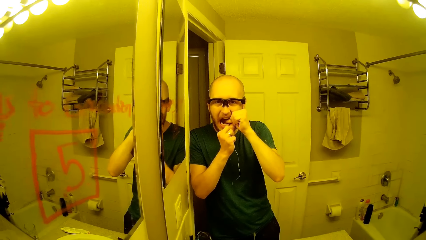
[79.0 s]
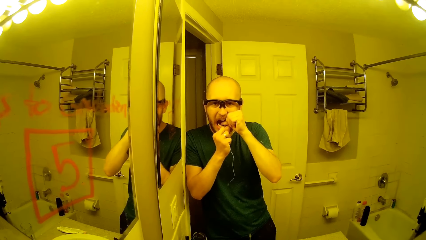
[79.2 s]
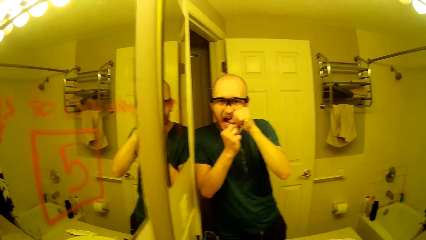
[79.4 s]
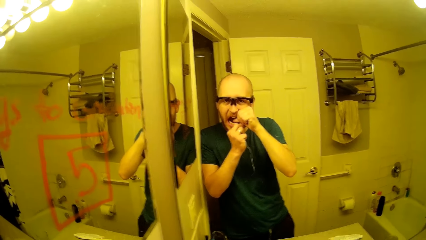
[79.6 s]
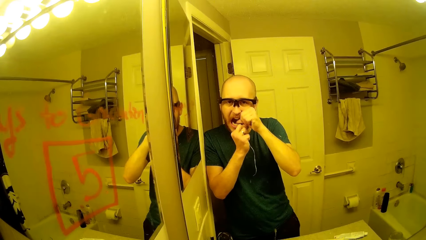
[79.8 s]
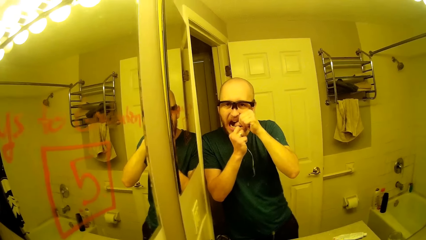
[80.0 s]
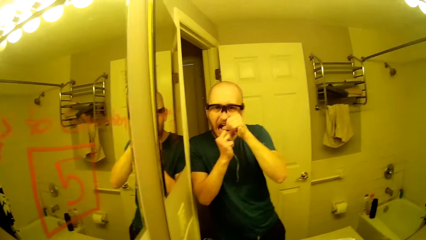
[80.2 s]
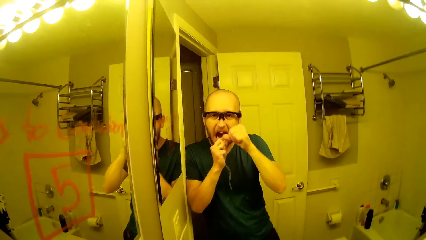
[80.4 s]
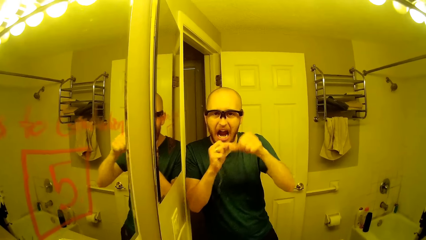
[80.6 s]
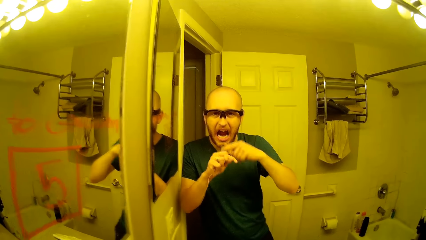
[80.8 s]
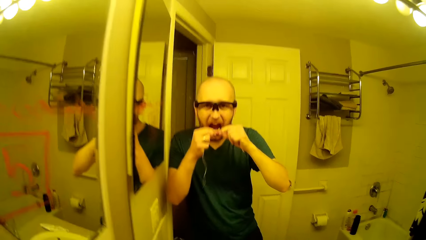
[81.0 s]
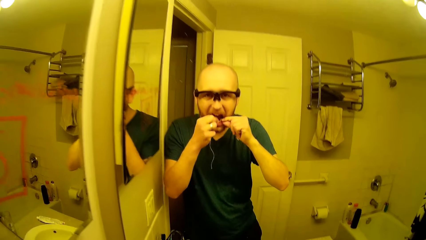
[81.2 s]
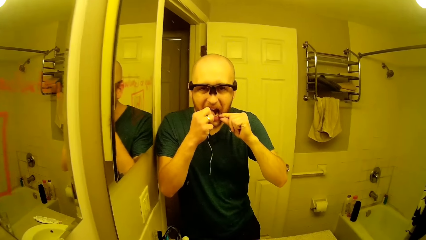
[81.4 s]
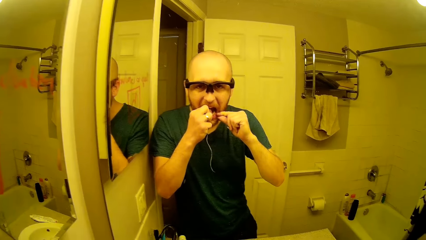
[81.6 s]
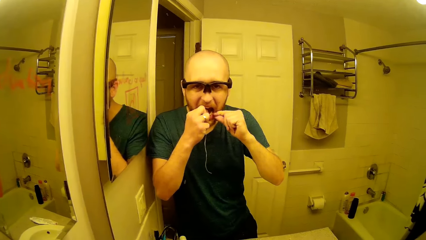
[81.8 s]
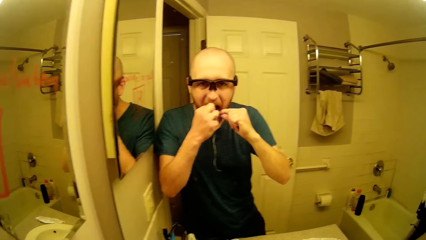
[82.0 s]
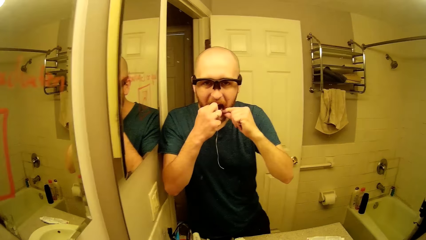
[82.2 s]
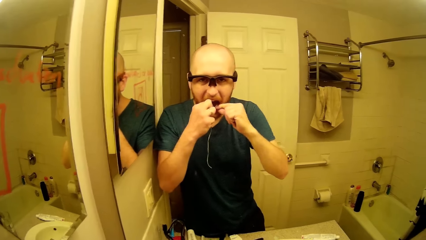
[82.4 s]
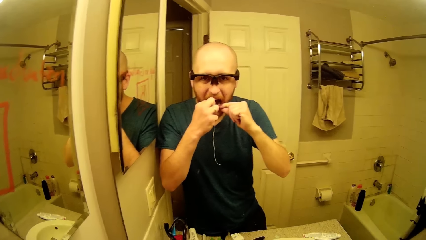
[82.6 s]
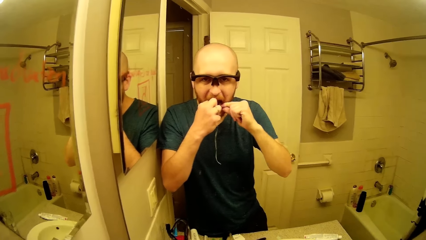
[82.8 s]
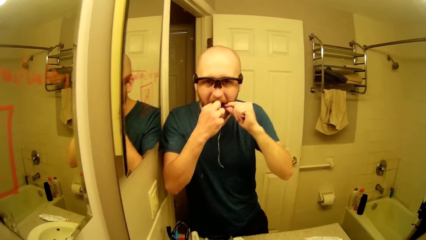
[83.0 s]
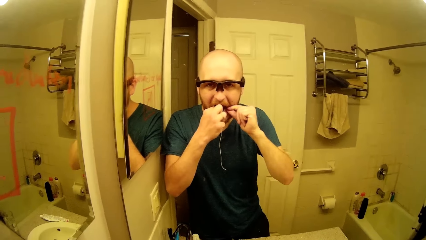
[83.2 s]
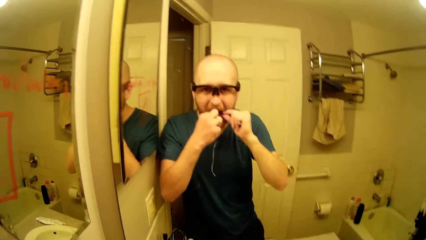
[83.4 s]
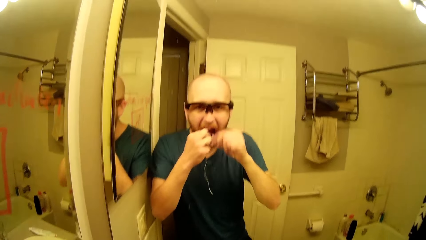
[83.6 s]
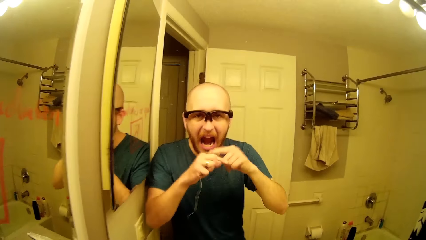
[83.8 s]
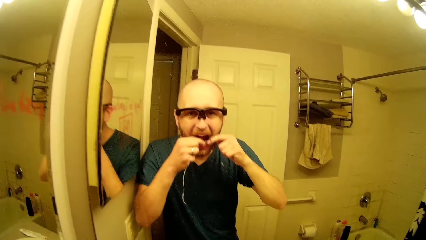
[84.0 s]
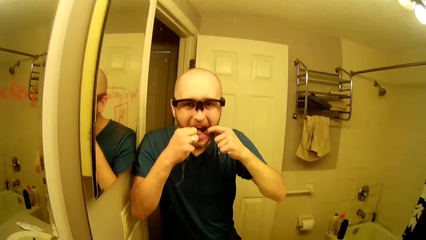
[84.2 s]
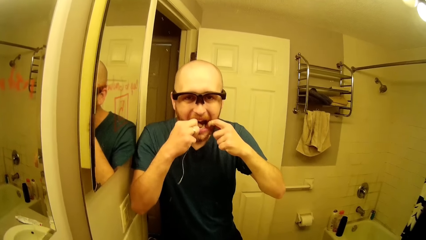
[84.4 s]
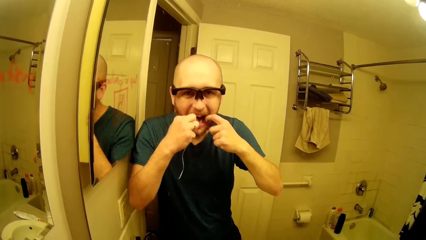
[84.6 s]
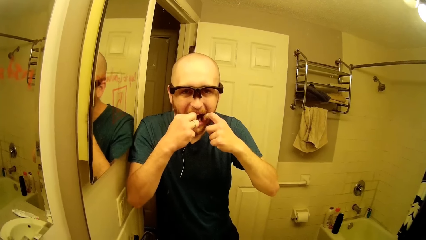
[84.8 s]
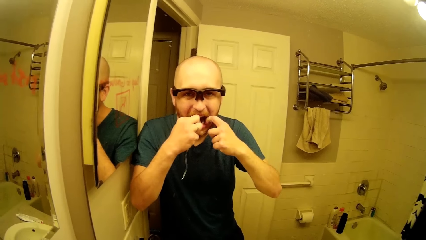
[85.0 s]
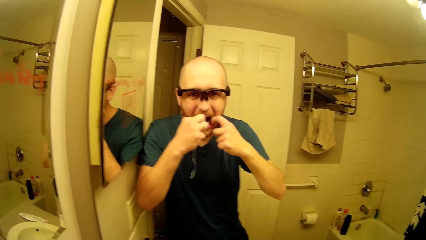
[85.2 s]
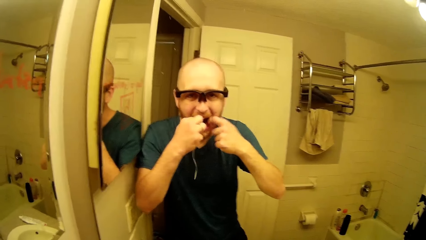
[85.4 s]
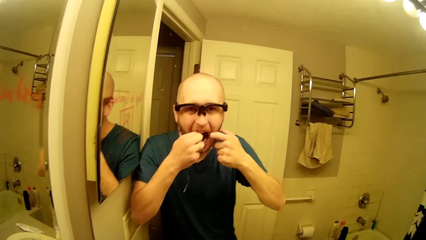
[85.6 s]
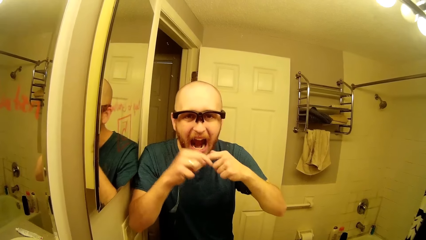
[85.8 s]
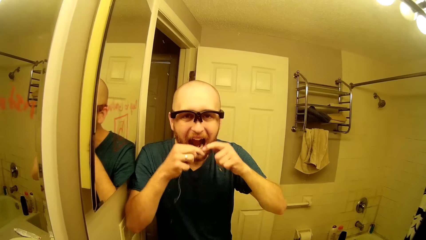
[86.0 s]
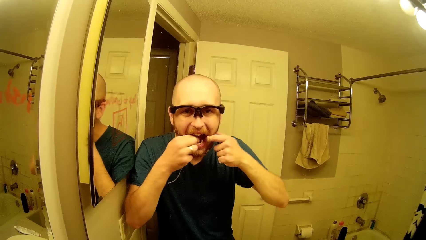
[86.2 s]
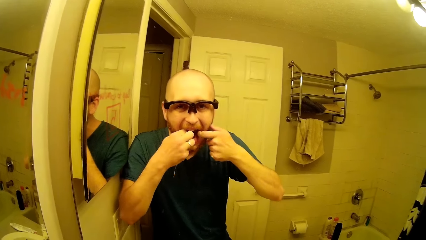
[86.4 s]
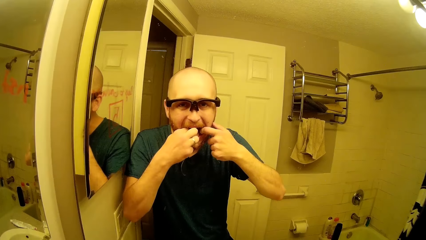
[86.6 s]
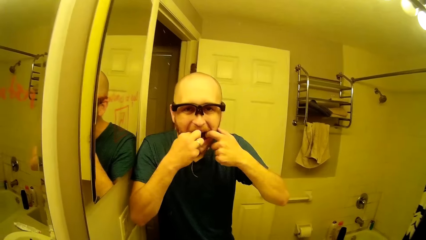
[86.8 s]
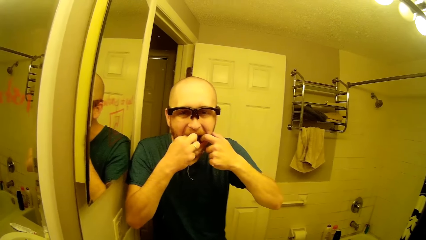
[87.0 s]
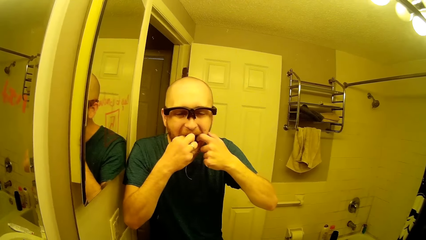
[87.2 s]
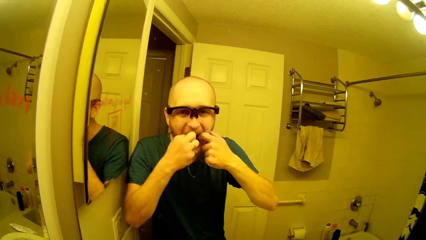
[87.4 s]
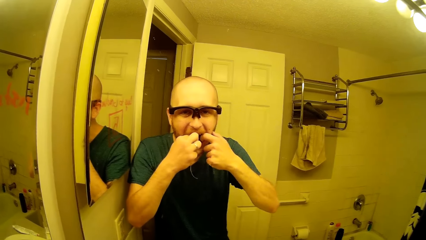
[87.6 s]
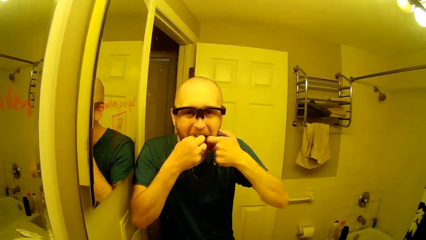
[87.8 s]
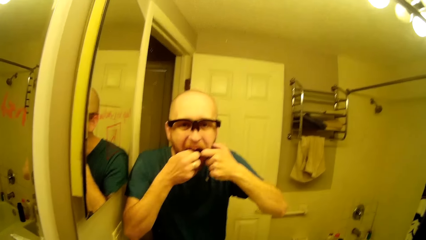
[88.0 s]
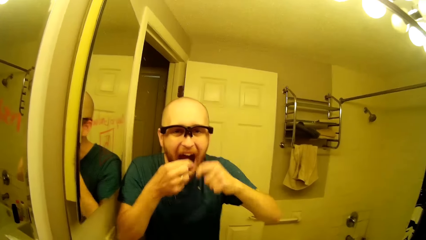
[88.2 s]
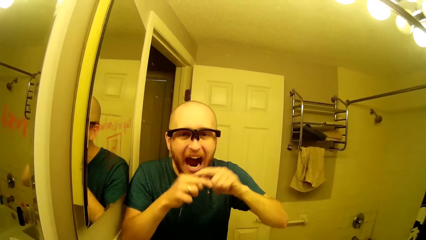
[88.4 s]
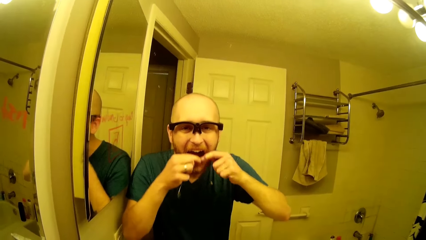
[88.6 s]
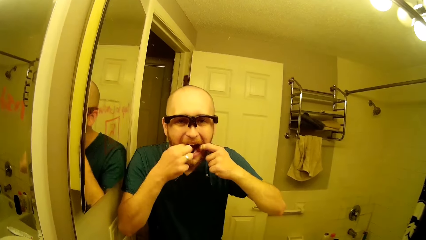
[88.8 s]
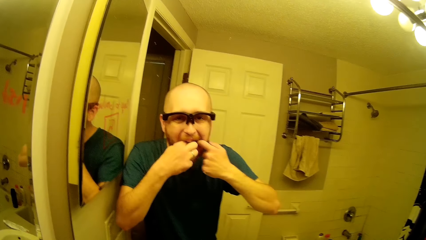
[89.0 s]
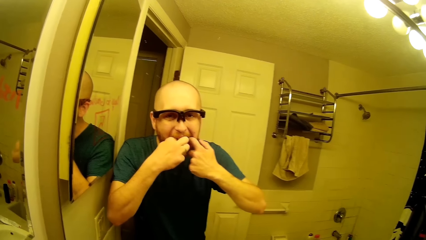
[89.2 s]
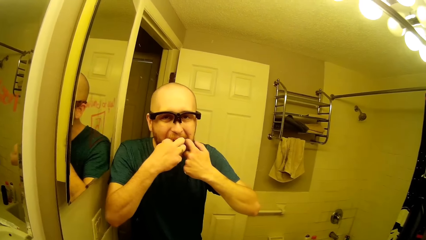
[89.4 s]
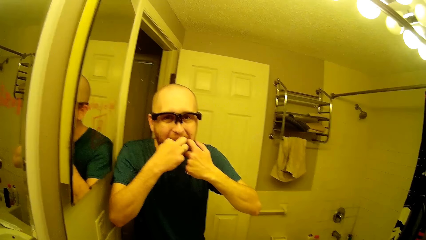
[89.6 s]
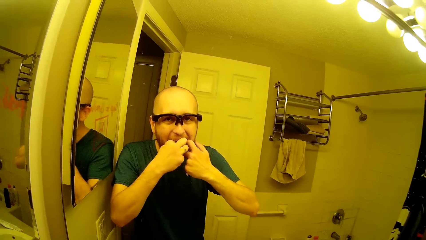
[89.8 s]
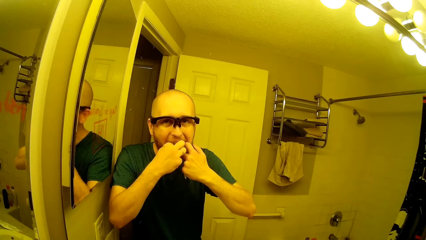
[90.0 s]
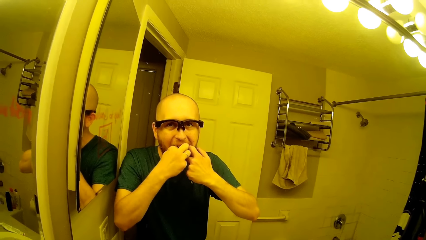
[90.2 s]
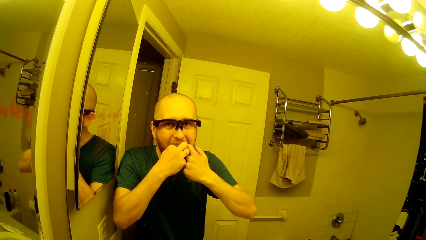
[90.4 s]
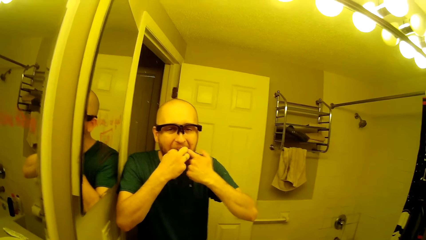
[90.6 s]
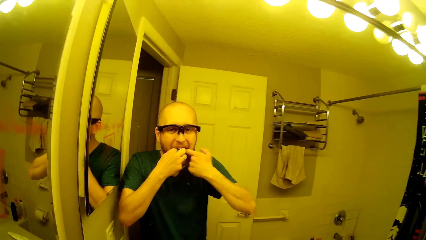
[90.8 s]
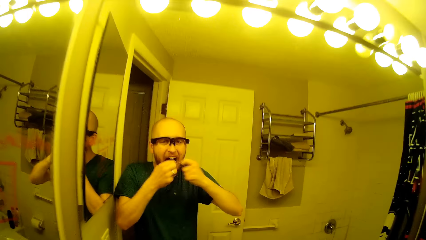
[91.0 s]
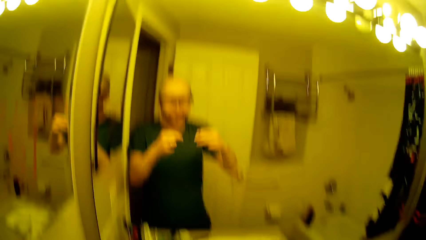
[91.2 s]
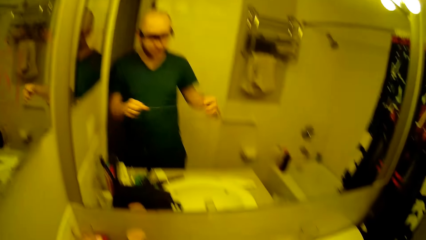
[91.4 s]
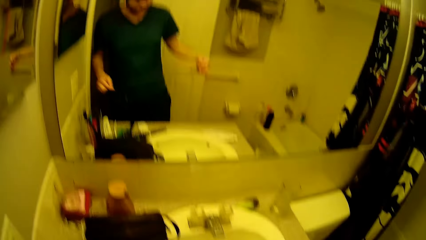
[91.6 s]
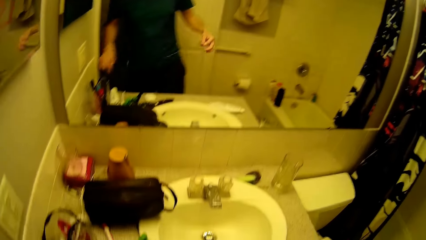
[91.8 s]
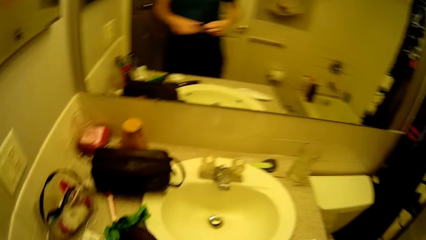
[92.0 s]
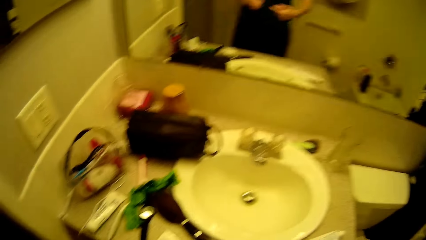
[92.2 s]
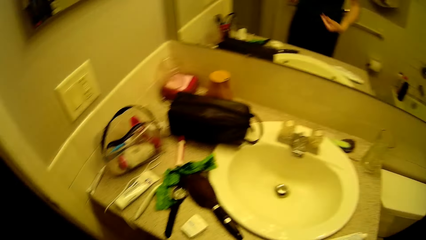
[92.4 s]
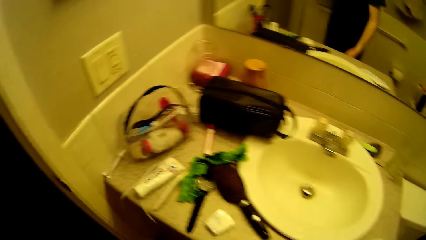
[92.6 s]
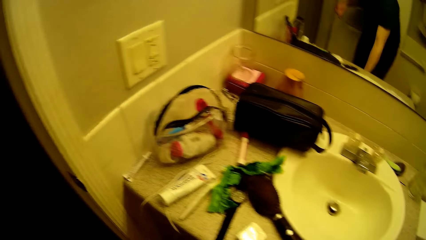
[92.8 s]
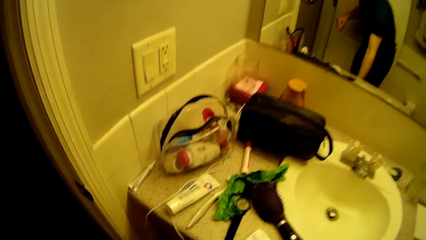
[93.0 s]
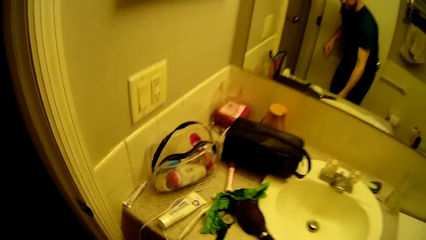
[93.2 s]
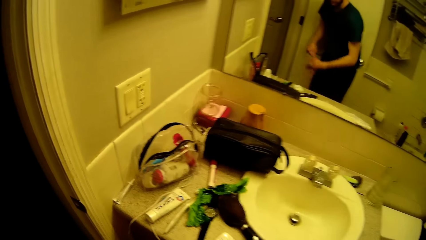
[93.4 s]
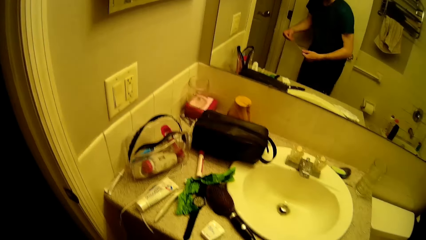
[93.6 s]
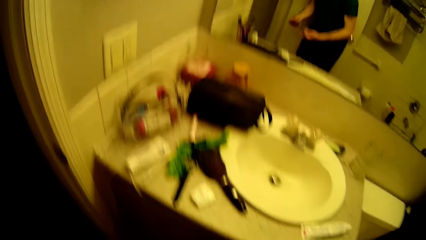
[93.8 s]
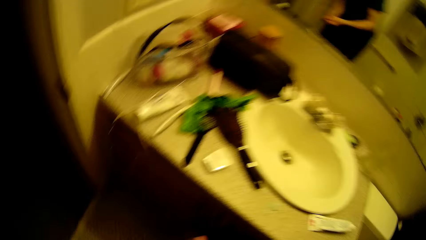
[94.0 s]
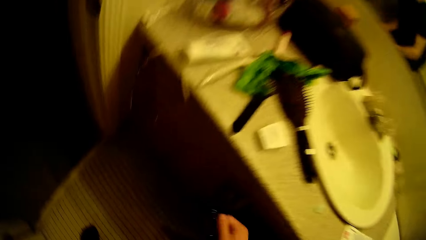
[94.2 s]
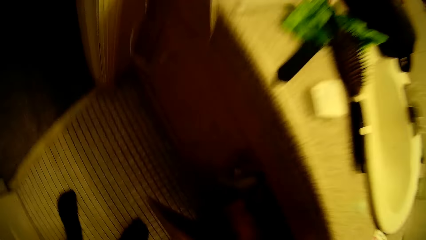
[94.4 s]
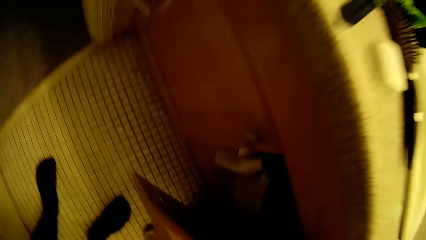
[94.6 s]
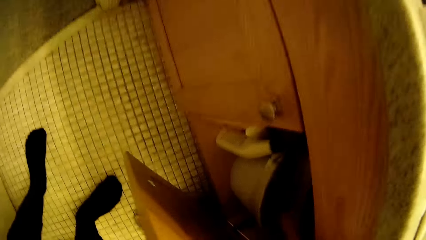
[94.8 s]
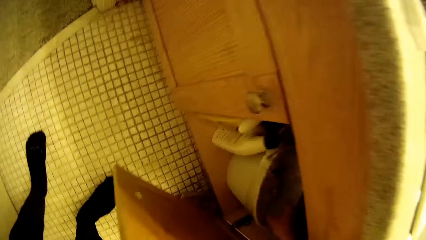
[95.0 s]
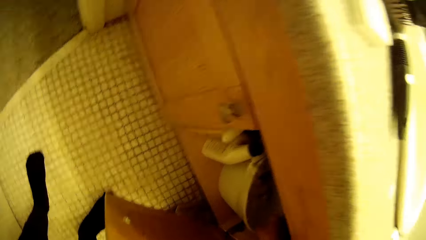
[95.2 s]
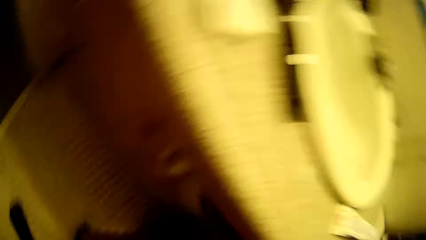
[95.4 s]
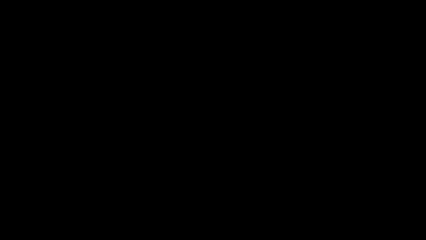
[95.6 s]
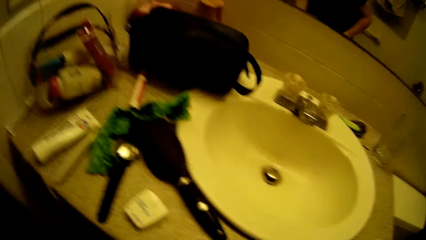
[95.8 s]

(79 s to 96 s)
The camera wearer twirls the floss strip in his hands. He cleans his teeth with the floss strip in his hands. He twirls the floss strip in his hands. He cleans his teeth with the floss strip in his hands. He twirls the floss strip in his hands. He cleans his teeth with the floss strip in his hands. He twirls the floss strip in his hands. He cleans his teeth with the floss strip in his hands. He stretches the floss strip with both hands.
